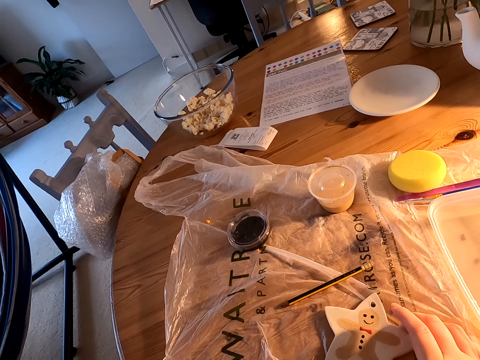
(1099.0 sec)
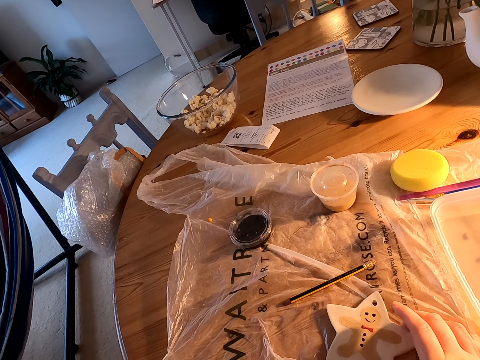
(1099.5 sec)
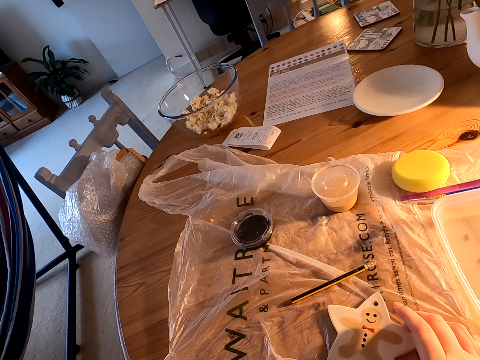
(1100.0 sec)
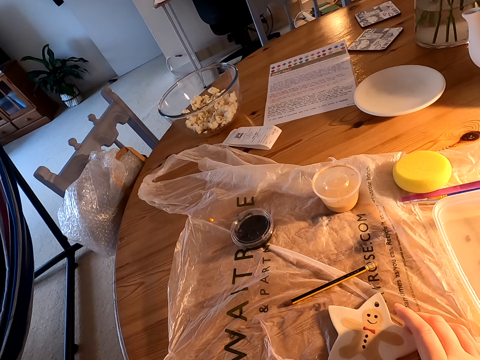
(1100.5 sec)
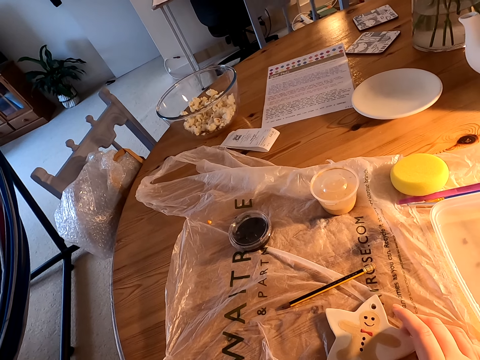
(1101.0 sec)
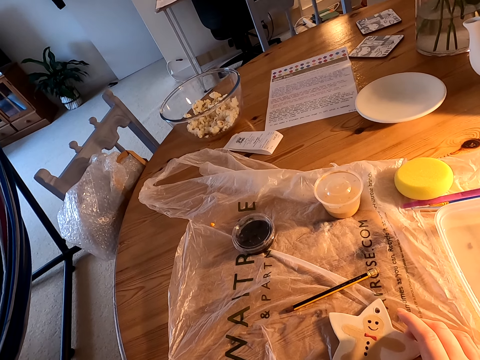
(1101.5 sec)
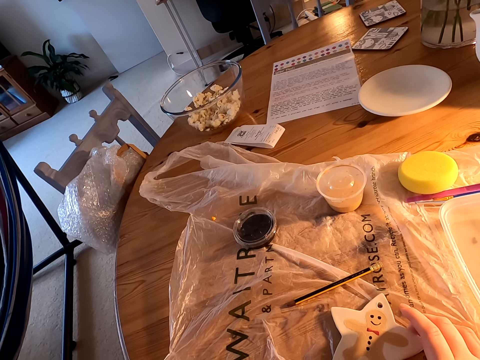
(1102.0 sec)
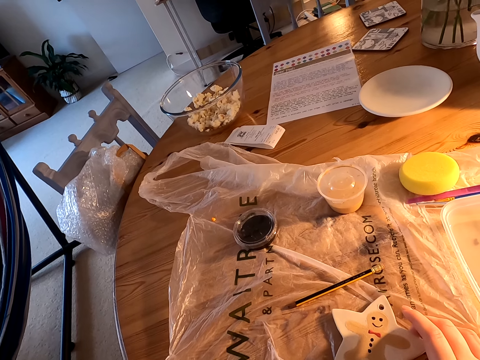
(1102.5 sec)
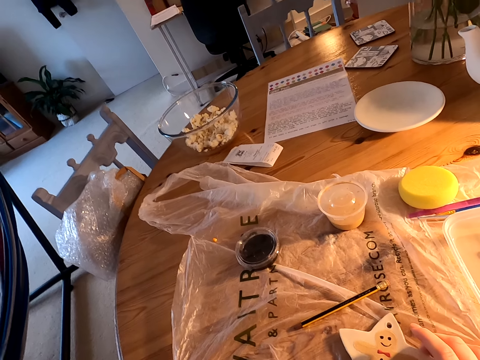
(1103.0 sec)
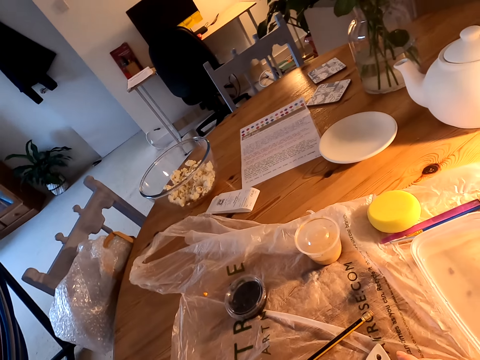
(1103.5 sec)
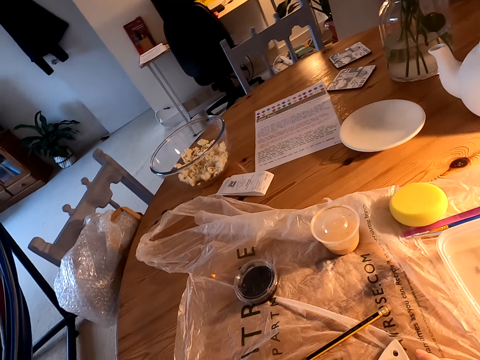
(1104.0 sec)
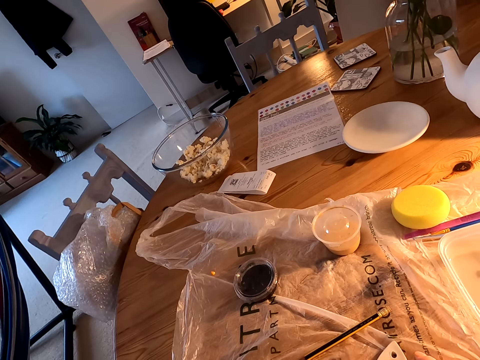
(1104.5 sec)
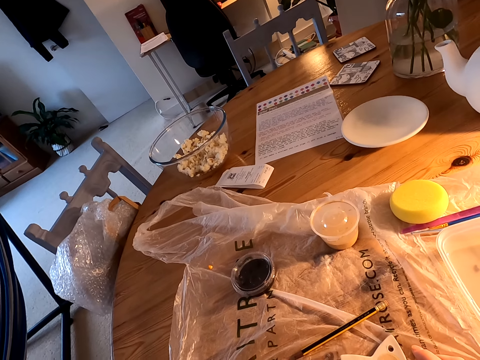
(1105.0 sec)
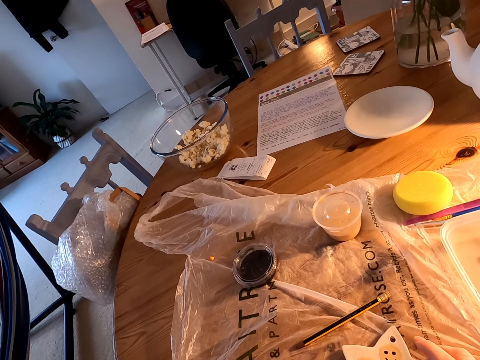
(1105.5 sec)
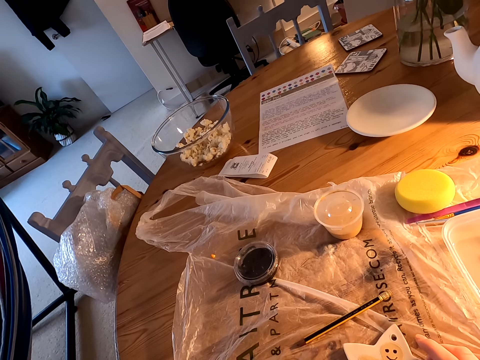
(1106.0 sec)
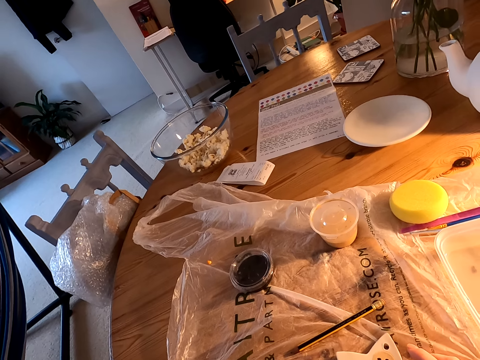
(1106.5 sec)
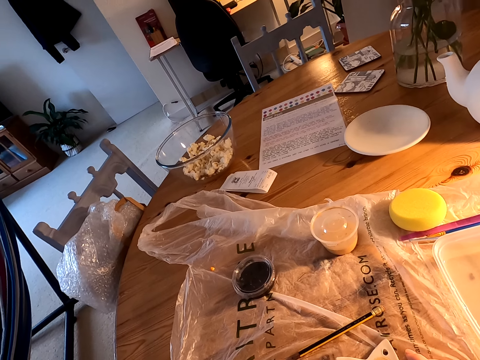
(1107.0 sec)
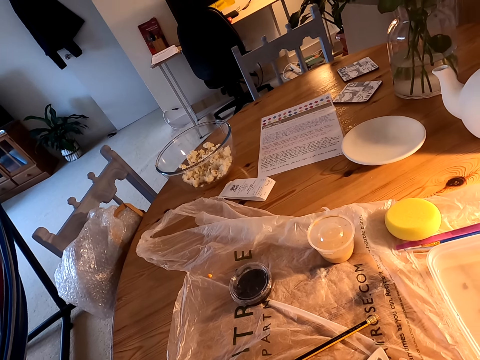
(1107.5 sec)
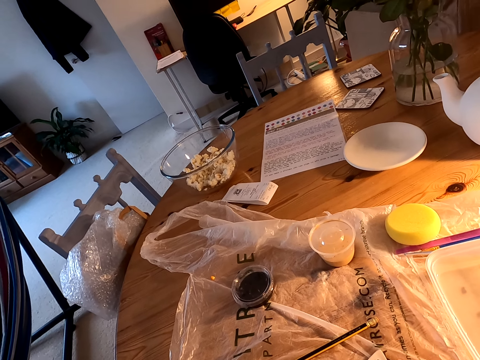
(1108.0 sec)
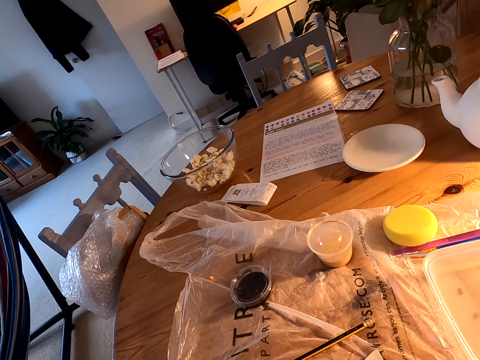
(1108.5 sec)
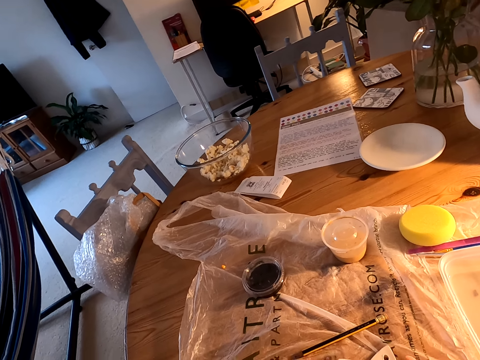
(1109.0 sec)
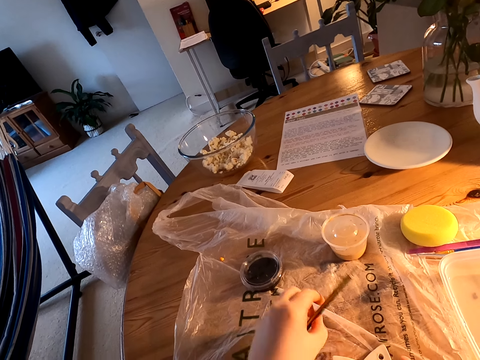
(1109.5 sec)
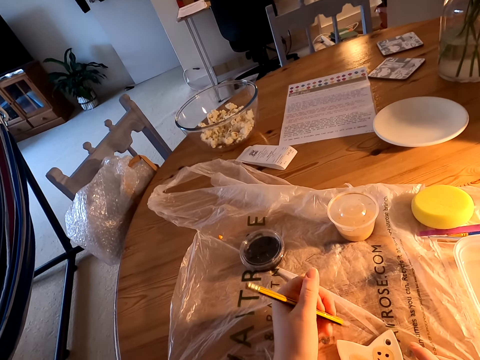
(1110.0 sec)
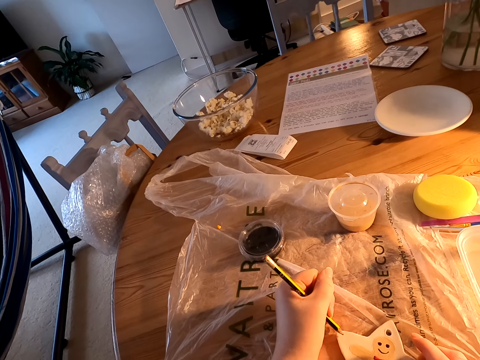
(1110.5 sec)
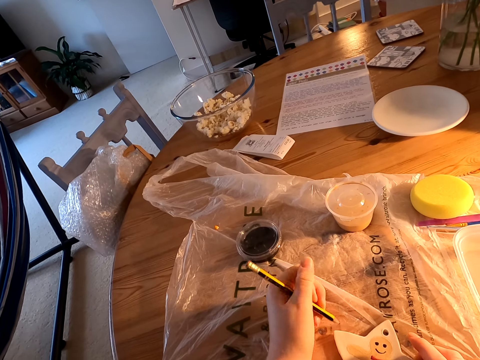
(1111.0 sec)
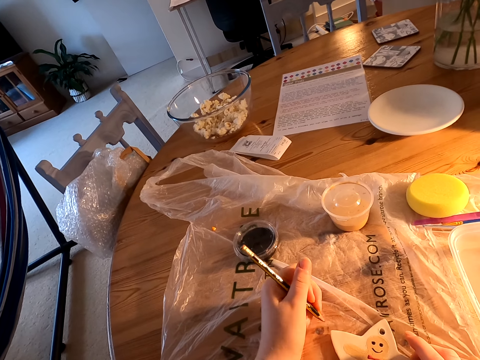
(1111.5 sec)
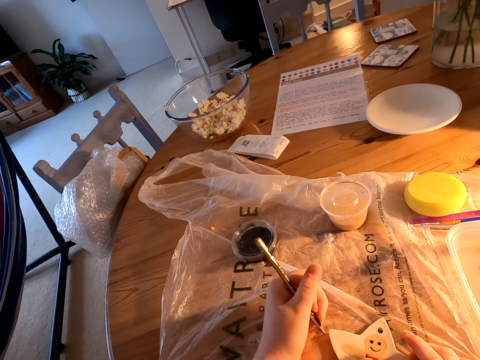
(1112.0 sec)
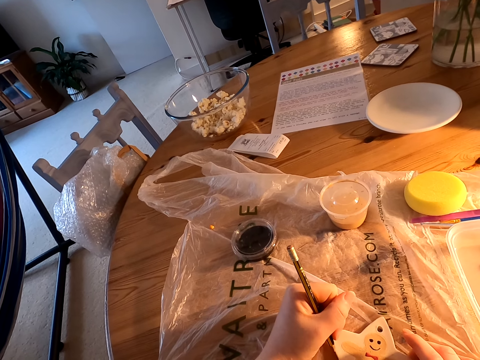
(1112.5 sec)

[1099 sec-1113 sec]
The camera wearer picks up a pencil on the table. He holds the pencil with his left hand.

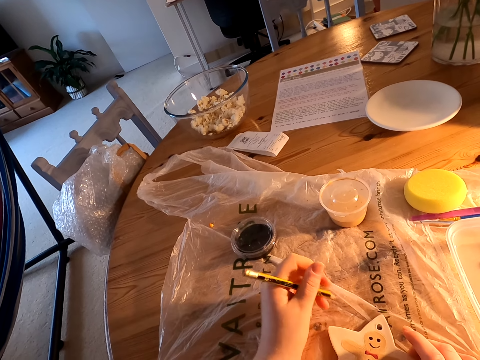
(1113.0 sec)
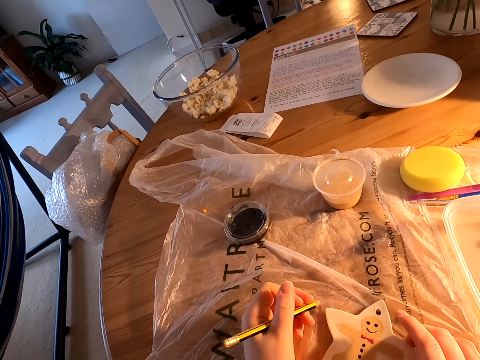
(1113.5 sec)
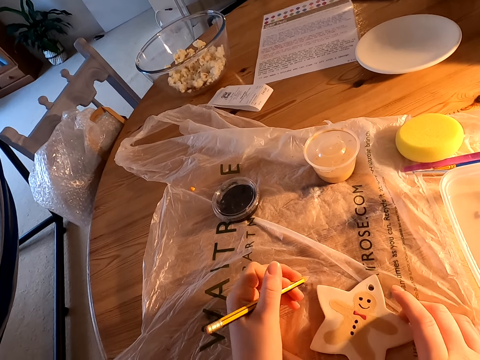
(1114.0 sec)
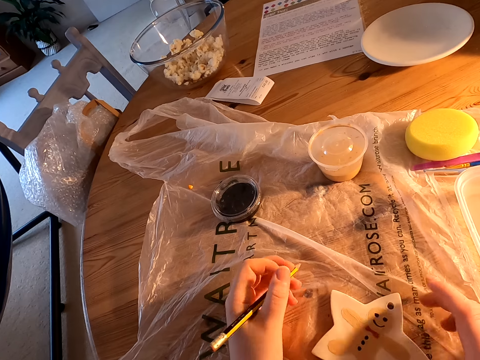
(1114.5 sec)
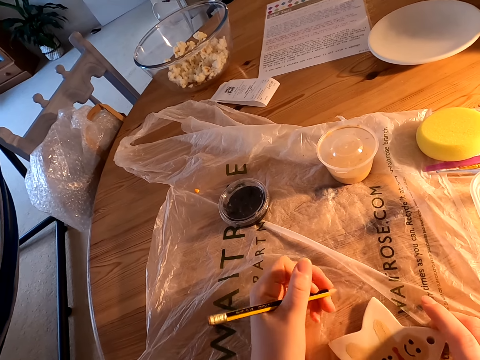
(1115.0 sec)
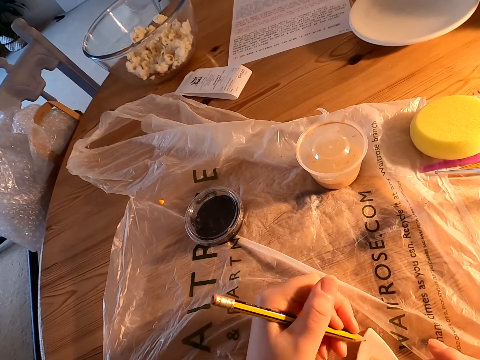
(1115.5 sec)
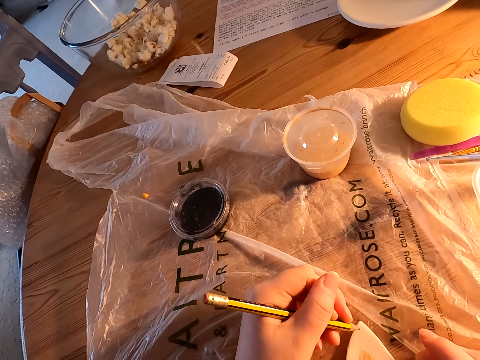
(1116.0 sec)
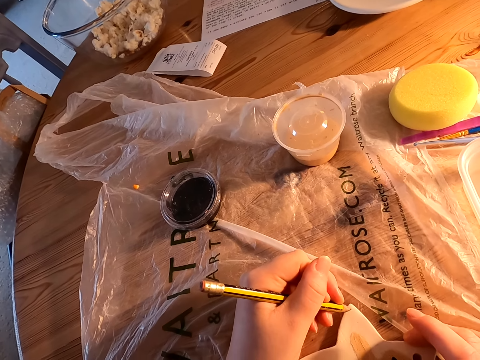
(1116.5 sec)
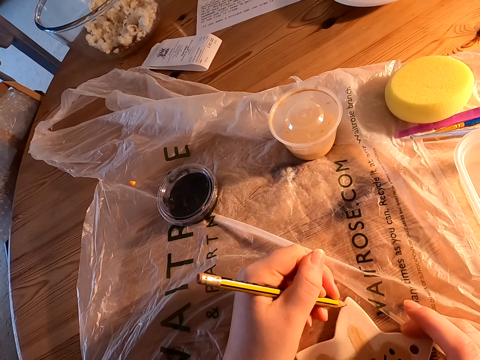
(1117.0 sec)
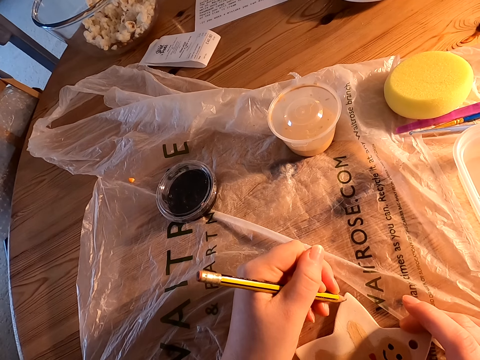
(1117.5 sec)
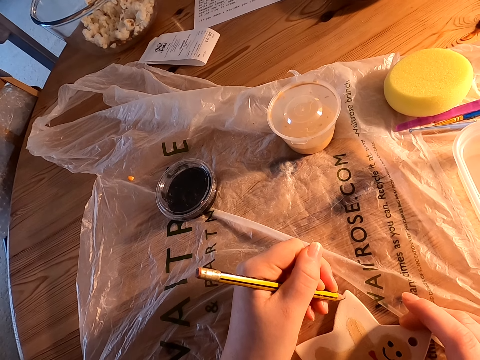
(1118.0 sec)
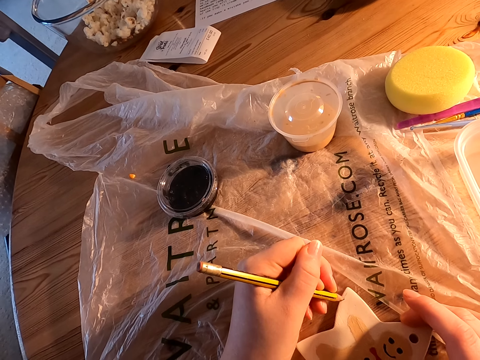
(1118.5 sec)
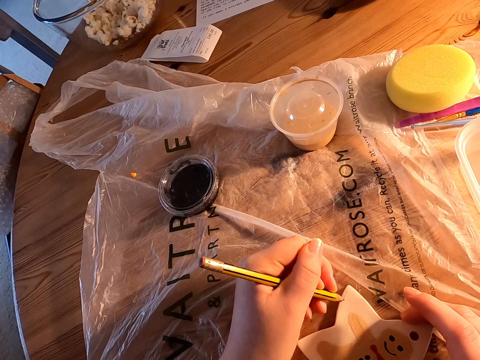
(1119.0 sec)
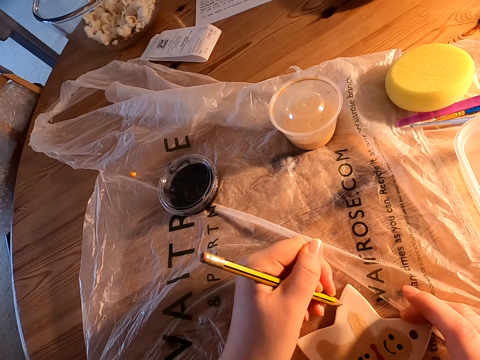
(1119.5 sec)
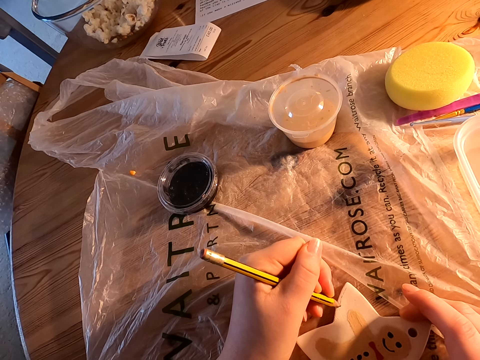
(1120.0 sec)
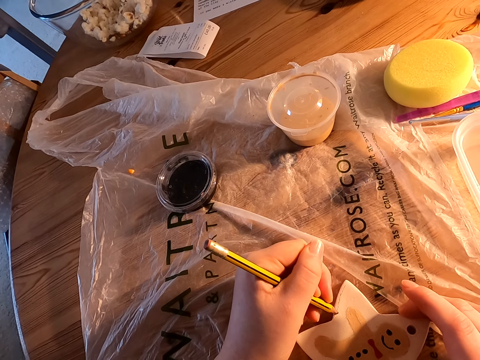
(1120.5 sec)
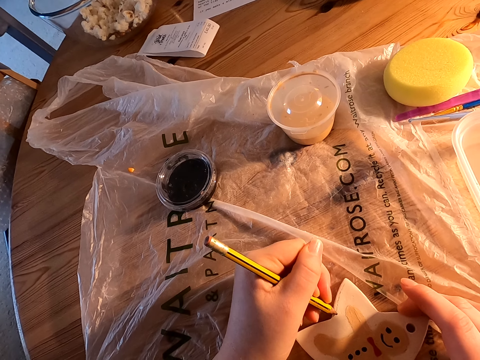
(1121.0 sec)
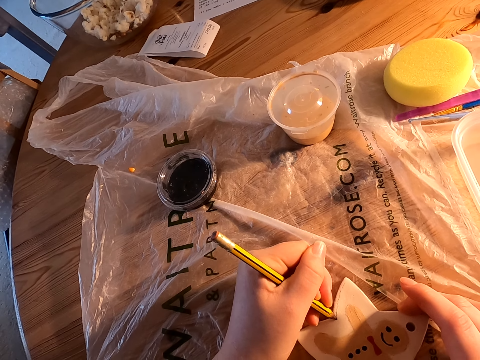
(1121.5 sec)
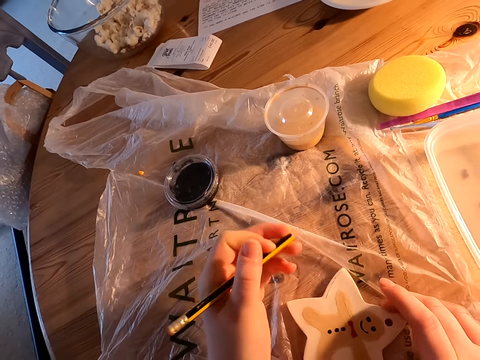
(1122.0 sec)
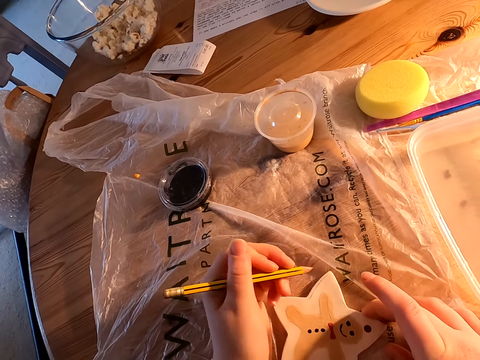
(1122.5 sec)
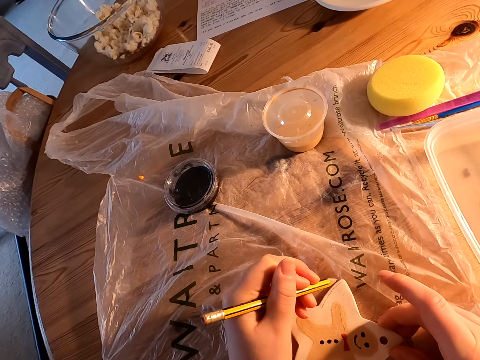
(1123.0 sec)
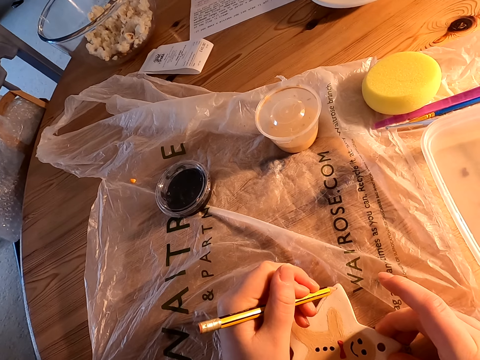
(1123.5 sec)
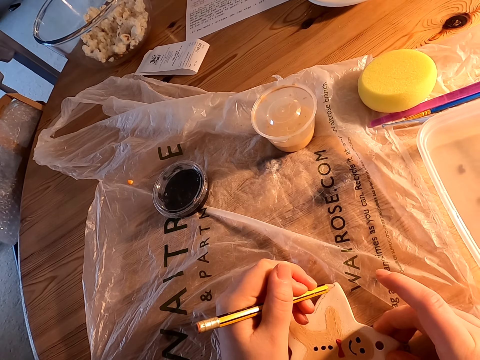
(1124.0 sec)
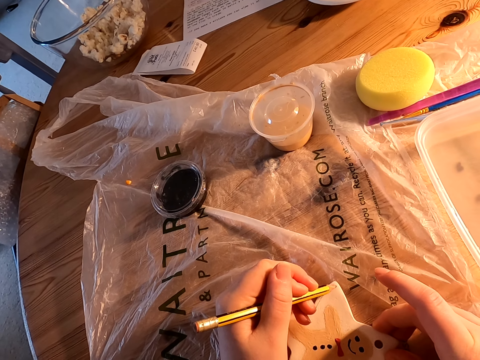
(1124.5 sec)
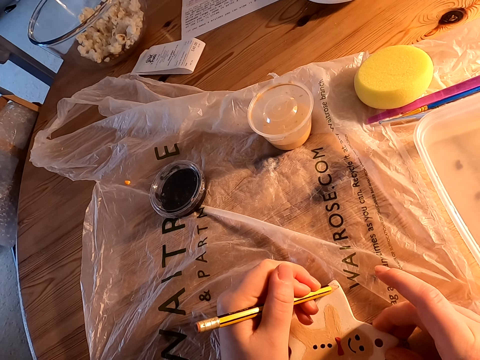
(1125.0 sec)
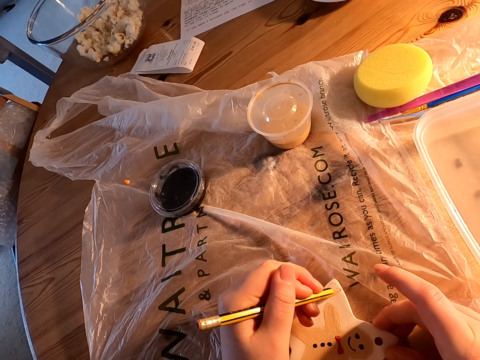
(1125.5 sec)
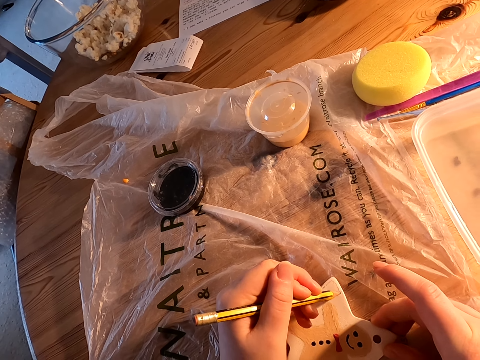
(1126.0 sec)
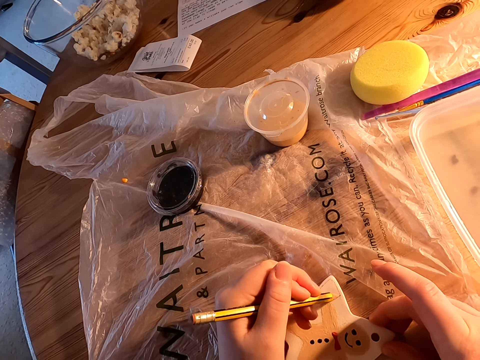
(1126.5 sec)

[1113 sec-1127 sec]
The camera wearer moves something on the table with his right hand. He draws a line on the wood with a pencil.
